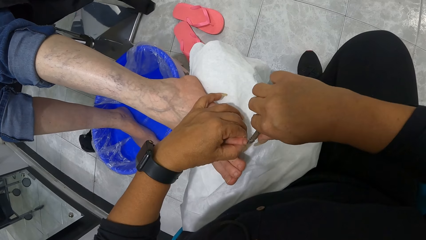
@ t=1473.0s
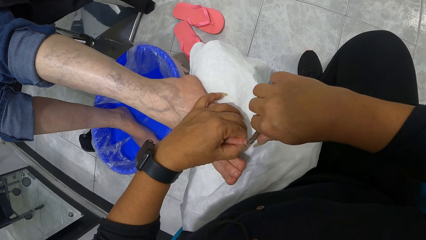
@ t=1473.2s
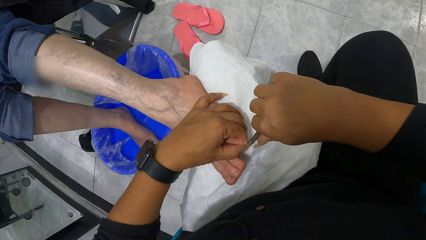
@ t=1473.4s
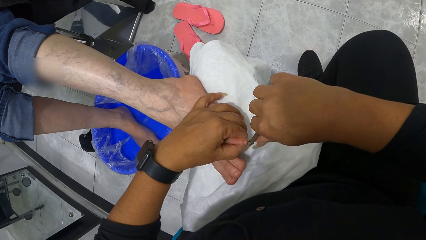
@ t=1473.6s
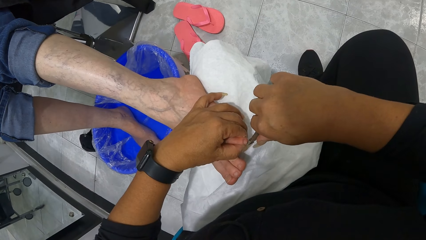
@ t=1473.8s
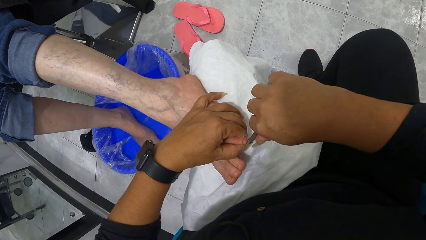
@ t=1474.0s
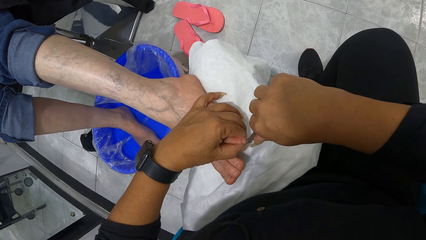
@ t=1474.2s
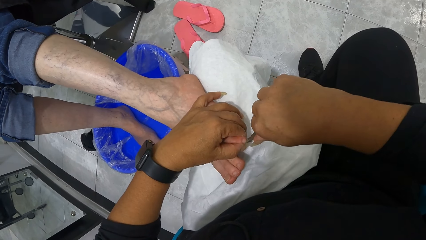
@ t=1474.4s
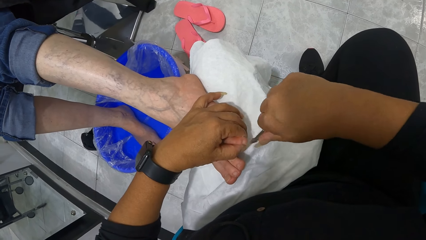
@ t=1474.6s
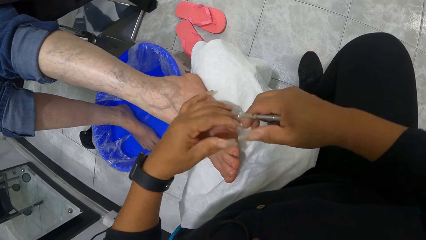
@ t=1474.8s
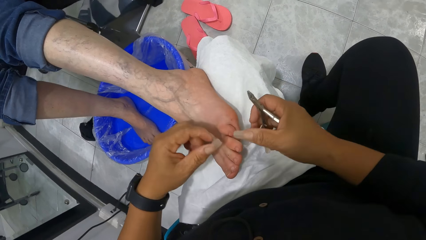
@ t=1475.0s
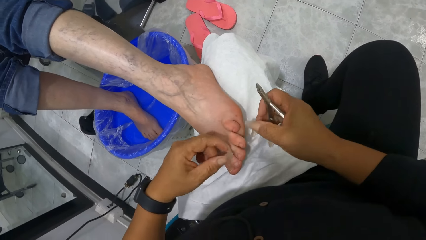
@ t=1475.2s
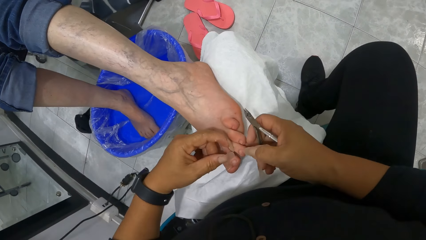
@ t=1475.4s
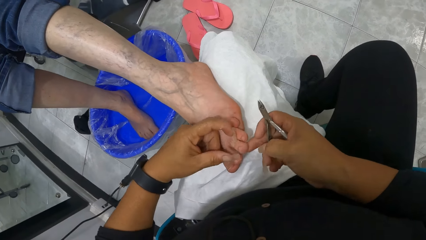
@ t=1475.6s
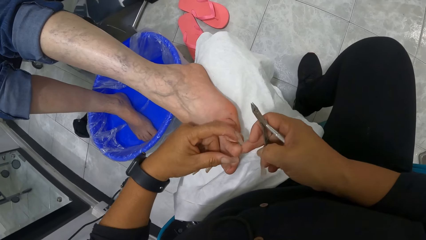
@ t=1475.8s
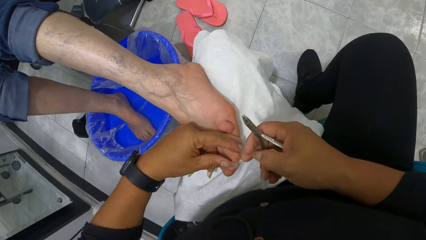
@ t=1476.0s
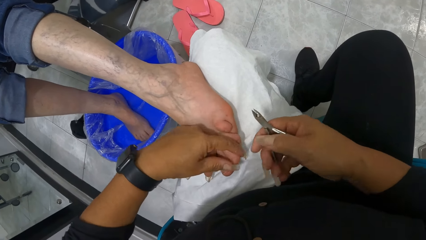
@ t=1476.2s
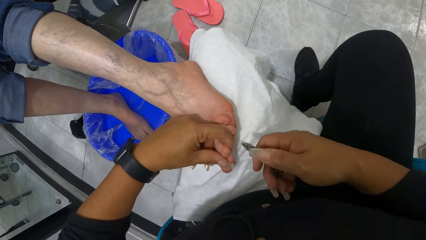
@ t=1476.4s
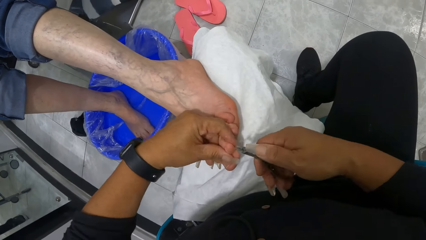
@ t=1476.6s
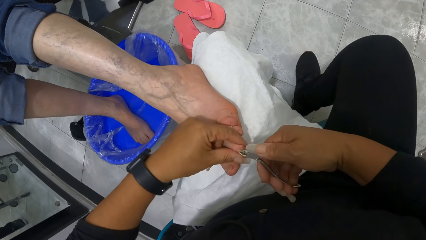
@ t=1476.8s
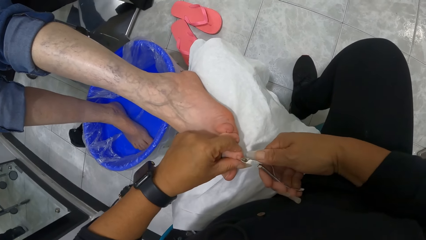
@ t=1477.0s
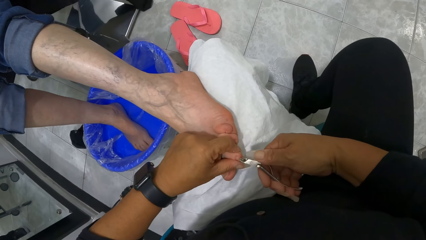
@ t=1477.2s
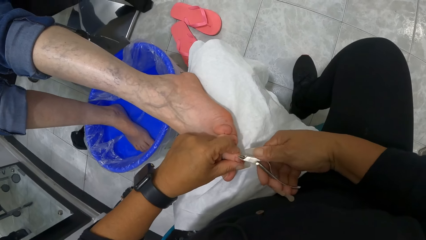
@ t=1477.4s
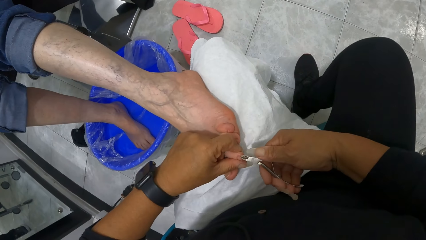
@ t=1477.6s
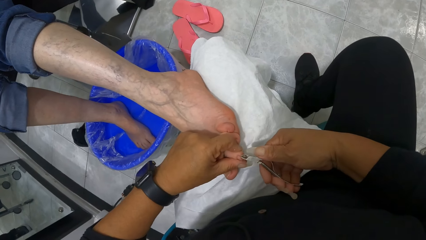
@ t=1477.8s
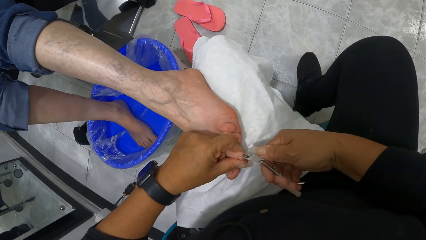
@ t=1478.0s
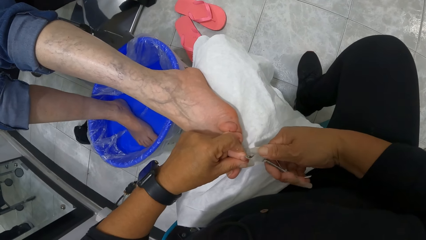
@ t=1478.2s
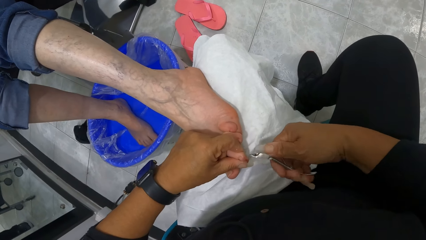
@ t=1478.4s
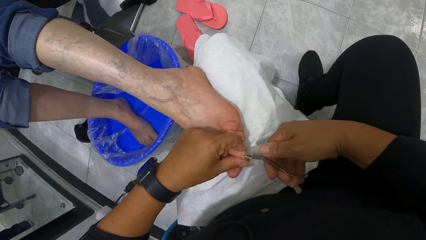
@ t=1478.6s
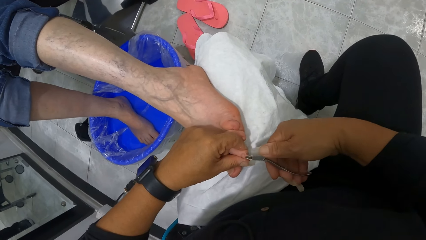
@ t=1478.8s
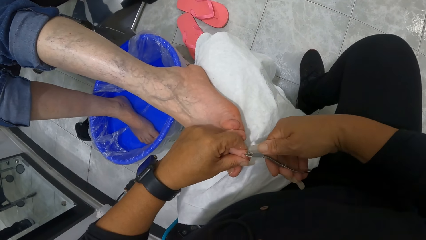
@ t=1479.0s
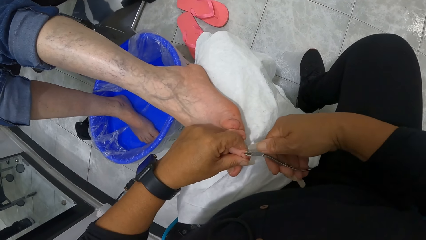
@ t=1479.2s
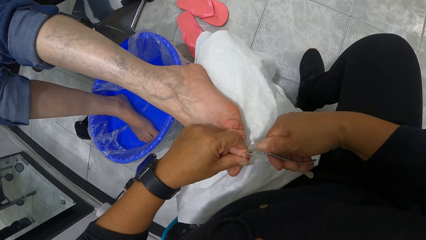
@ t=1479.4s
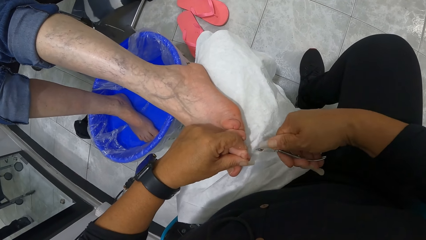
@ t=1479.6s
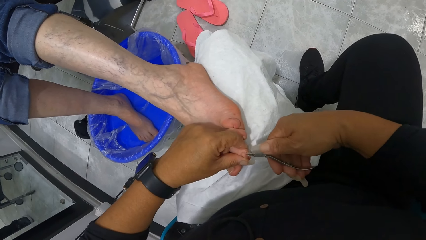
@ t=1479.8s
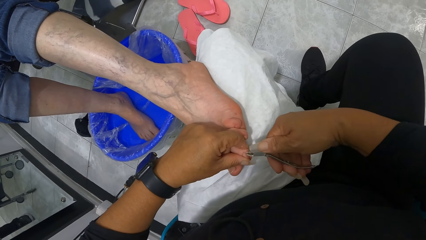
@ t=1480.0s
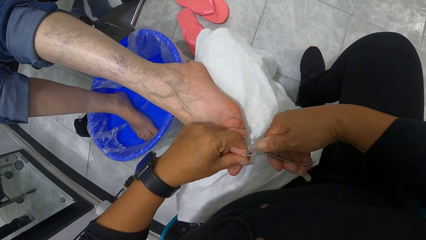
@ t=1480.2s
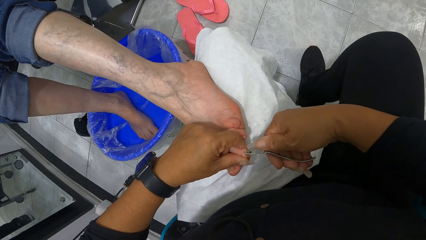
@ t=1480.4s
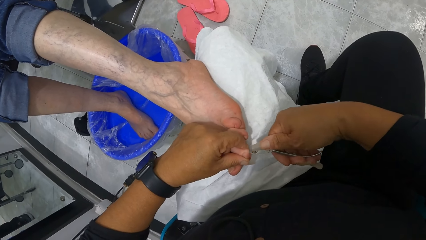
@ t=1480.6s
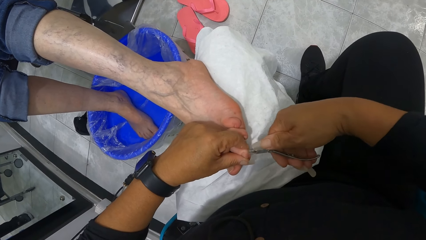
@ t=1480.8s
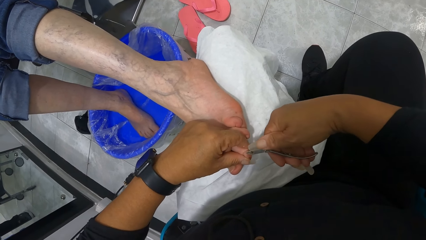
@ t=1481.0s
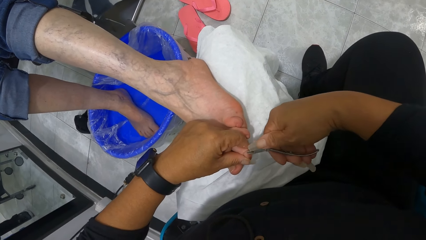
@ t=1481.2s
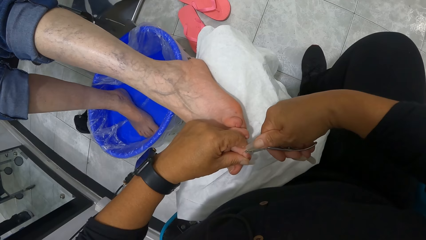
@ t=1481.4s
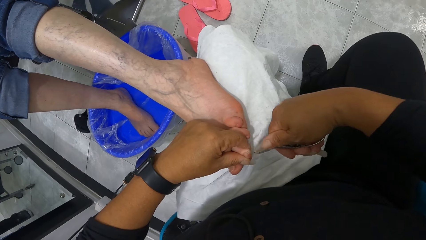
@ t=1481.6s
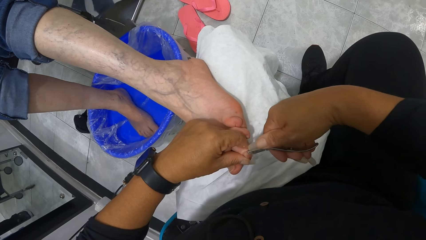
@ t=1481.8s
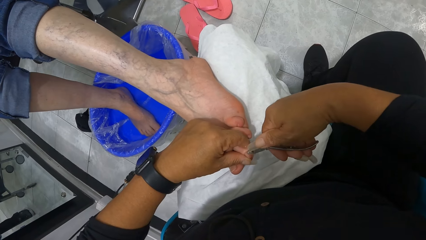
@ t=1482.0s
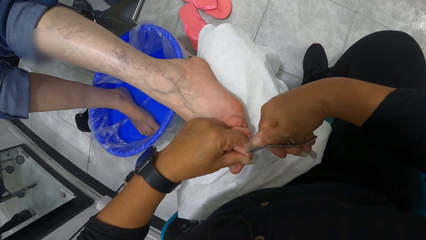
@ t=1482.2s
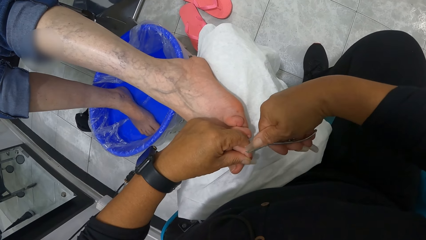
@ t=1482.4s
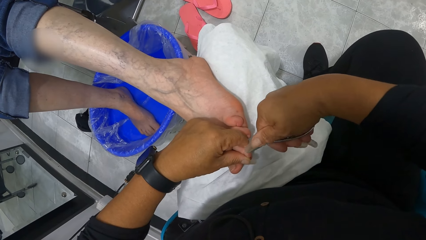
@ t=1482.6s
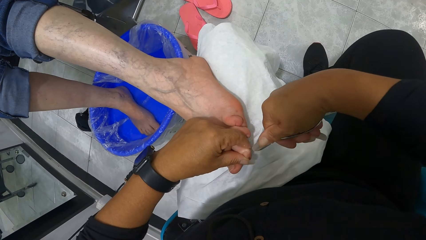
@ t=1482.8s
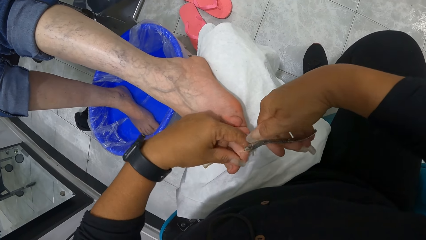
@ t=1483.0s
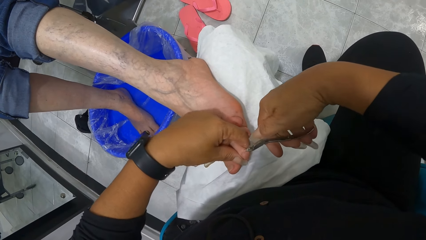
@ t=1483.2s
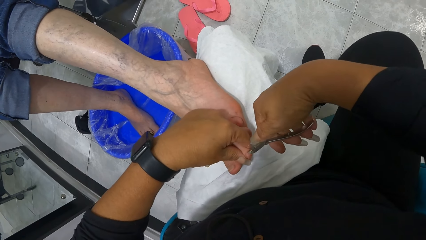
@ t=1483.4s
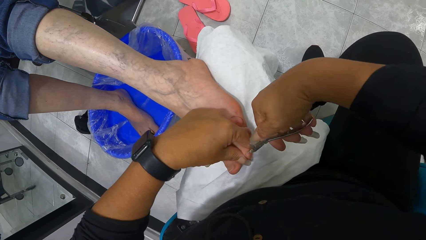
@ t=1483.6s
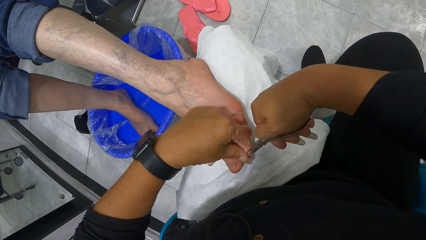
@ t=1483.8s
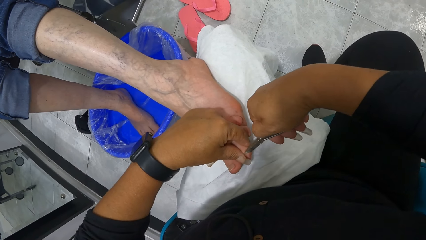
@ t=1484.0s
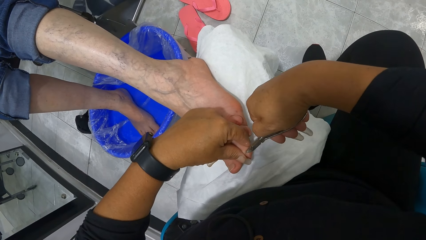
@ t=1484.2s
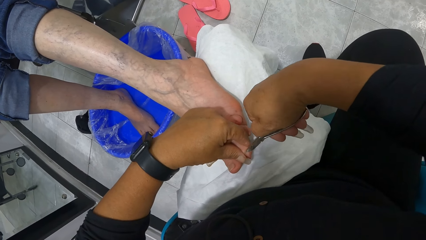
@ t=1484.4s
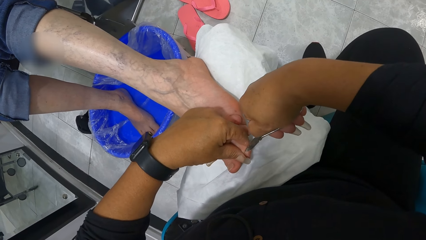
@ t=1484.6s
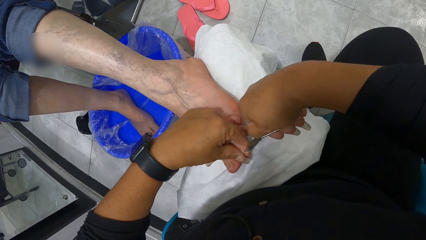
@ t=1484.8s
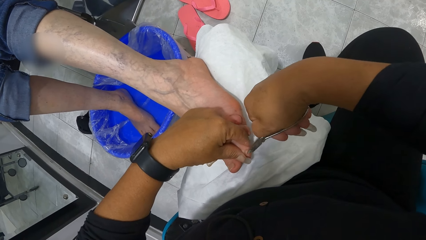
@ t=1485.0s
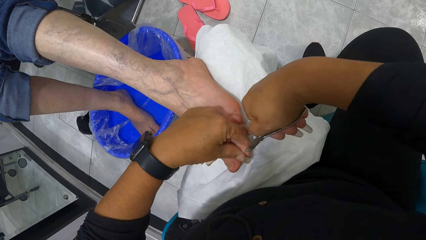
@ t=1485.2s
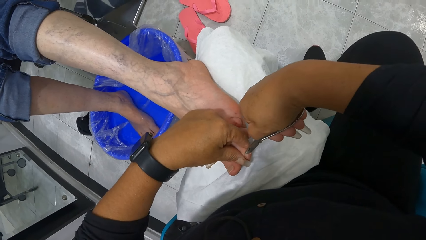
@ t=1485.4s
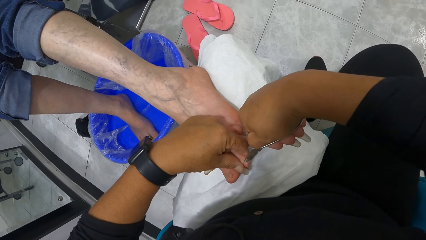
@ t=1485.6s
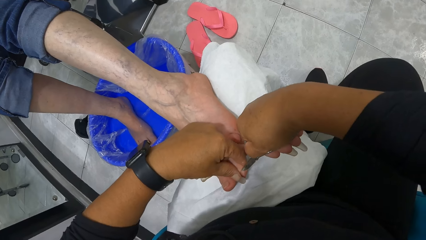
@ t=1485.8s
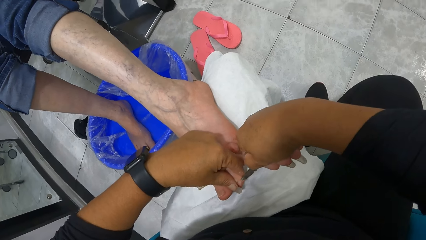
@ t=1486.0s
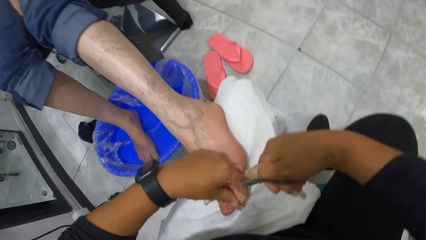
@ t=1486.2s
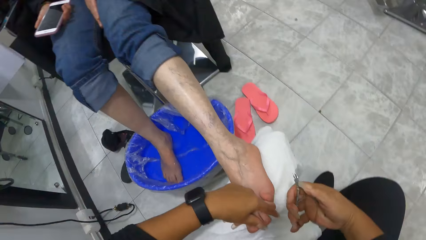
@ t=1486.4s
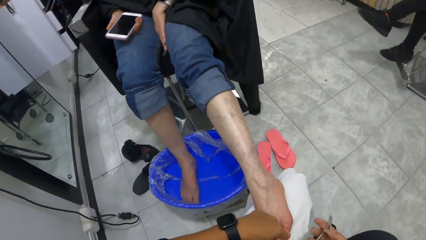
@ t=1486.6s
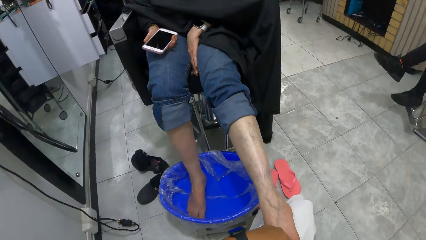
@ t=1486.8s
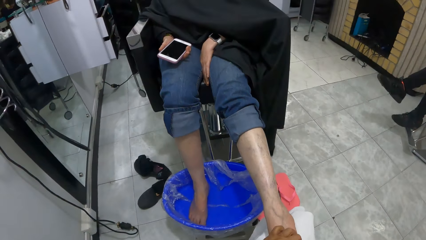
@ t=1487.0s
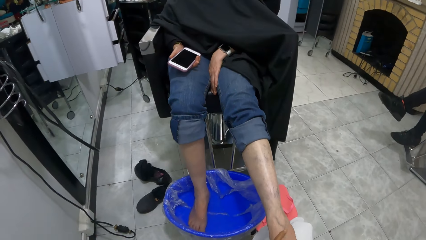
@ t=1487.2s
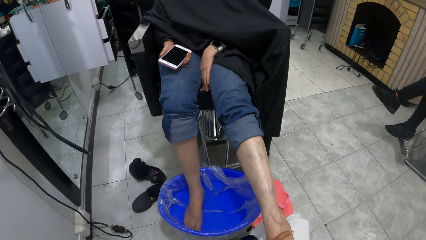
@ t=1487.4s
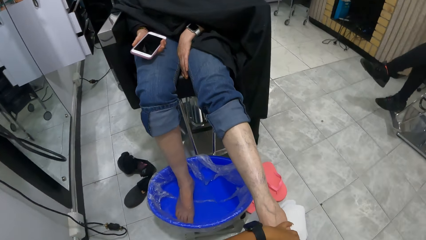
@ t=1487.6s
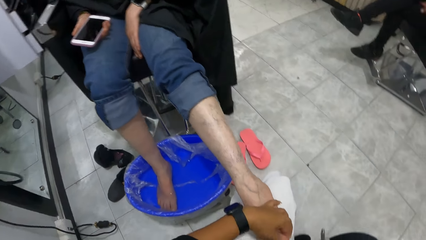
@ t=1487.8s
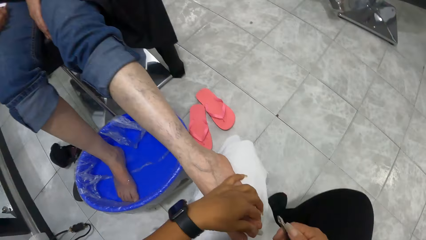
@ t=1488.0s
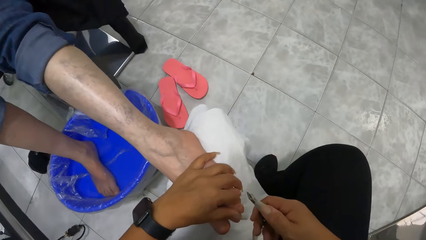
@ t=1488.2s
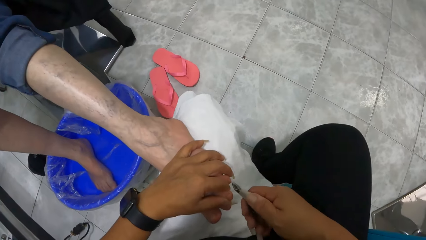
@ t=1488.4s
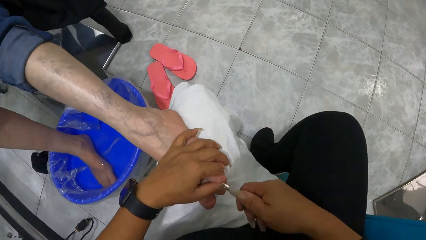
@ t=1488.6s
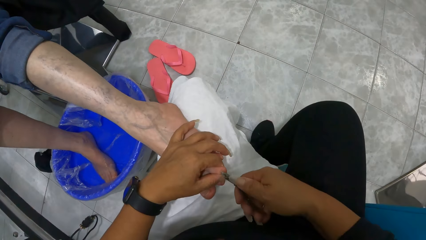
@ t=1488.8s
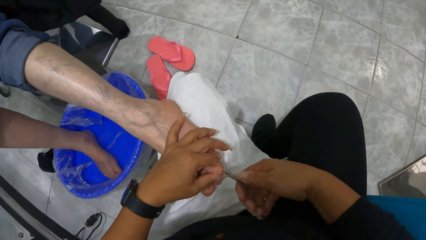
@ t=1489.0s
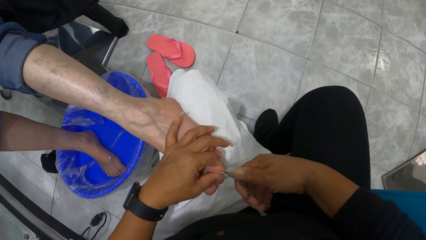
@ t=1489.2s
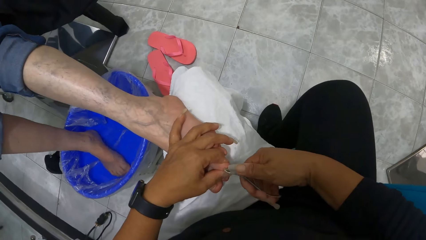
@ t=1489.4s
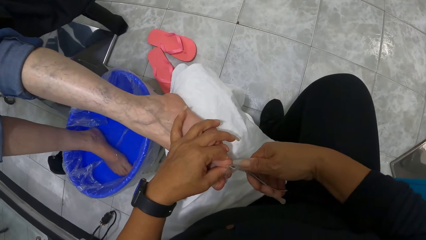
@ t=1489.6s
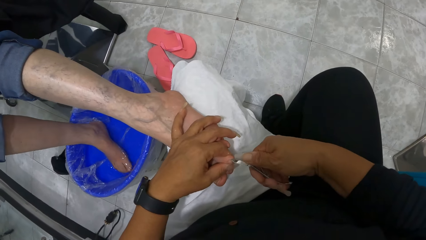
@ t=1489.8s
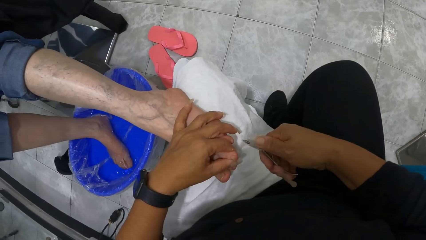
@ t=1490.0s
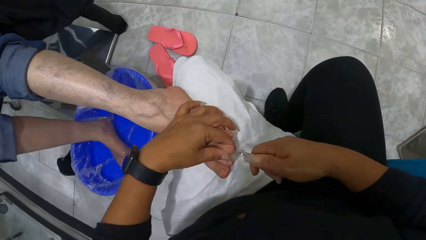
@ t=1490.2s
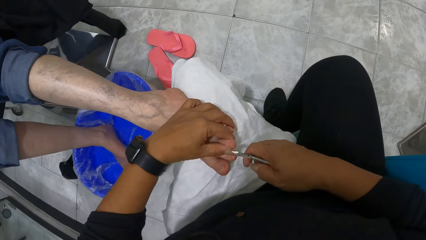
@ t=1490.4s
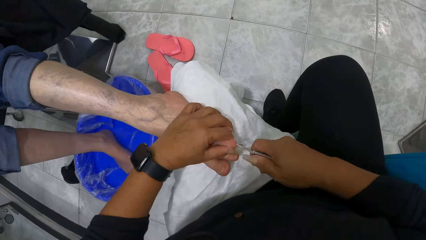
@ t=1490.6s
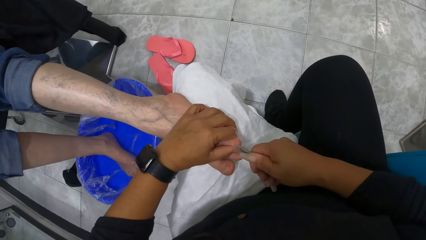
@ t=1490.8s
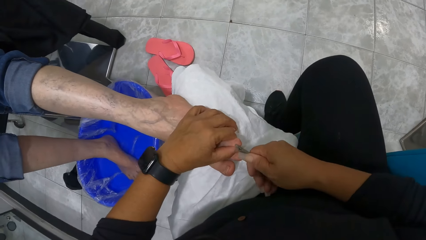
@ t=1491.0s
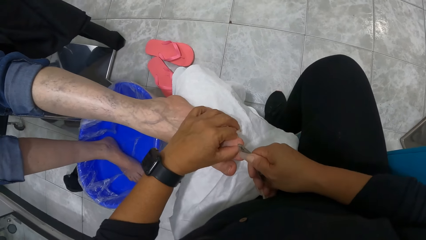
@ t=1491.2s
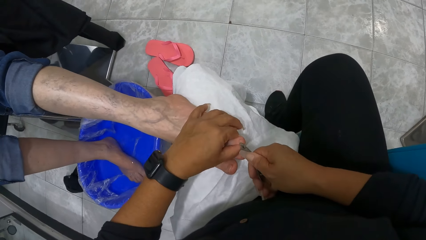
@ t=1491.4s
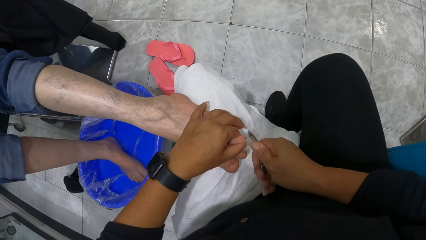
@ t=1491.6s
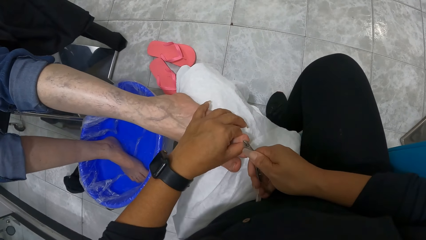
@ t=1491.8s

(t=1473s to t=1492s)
The camera wearer wipes the toe with a finger of her right hand. She lifts the toe with her right hand, holds the toe with her left hand, and nips the toe with the cuticle nipper with her right hand. She lifts the cuticle nipper from the toe with her right hand. The woman holds the phone with her right hand. The camera wearer turns her head. She nips the toe with the cuticle nipper with her right hand.
